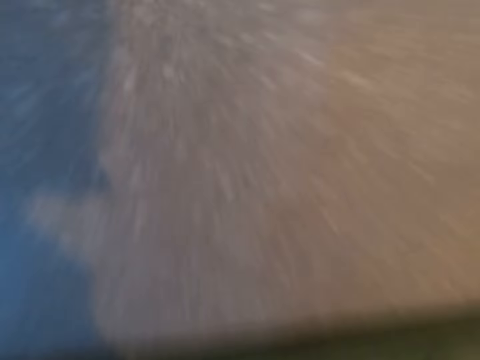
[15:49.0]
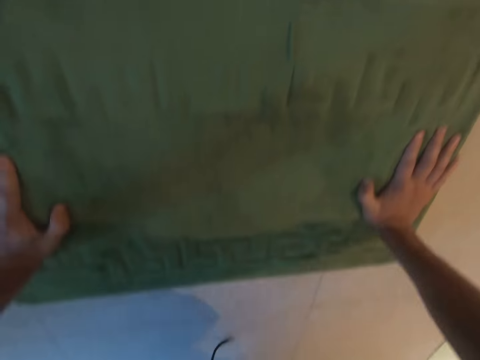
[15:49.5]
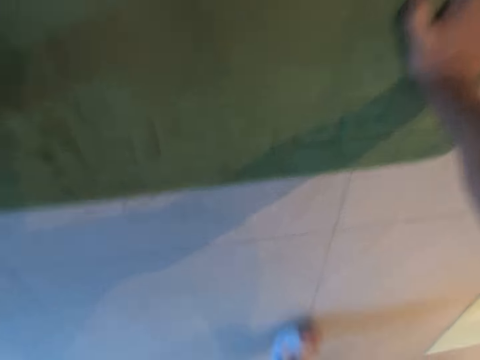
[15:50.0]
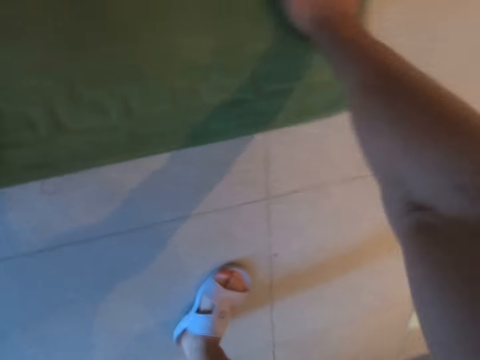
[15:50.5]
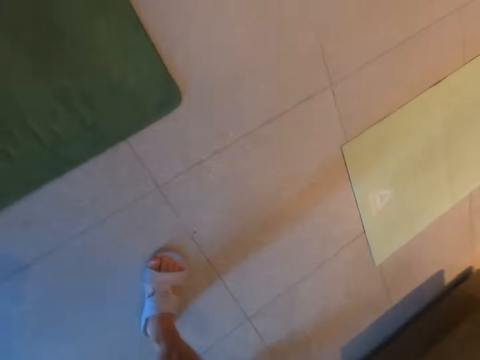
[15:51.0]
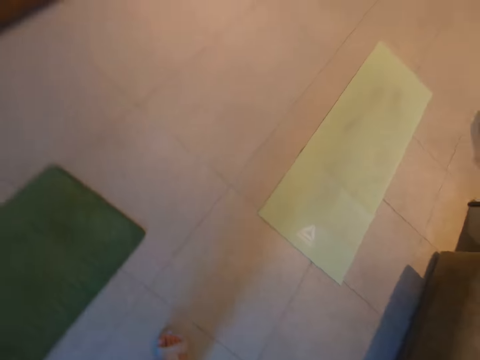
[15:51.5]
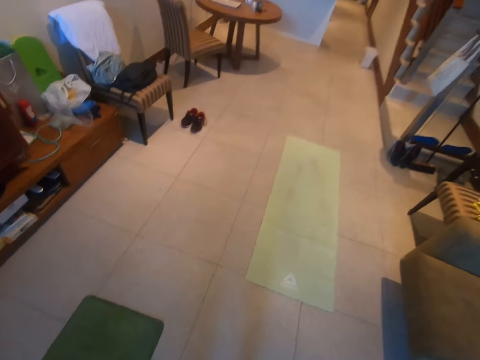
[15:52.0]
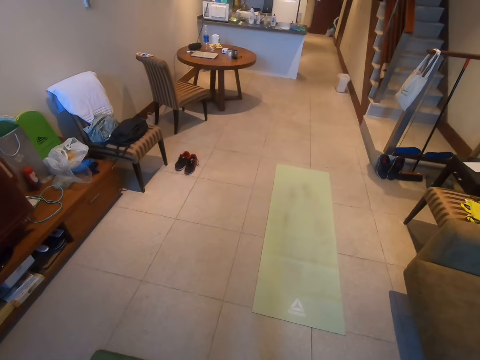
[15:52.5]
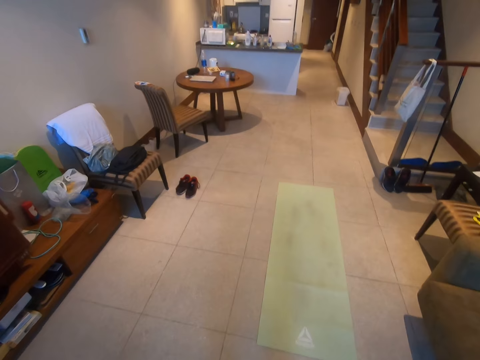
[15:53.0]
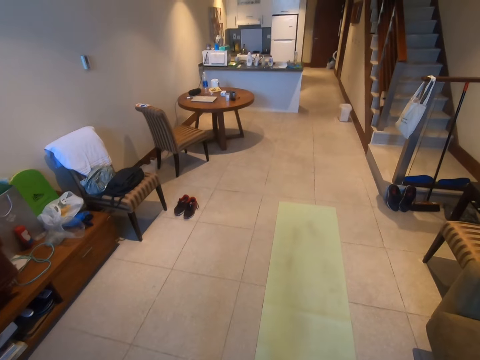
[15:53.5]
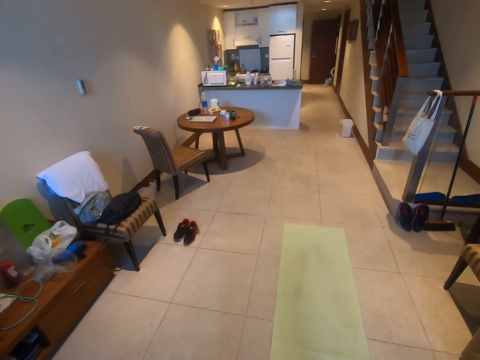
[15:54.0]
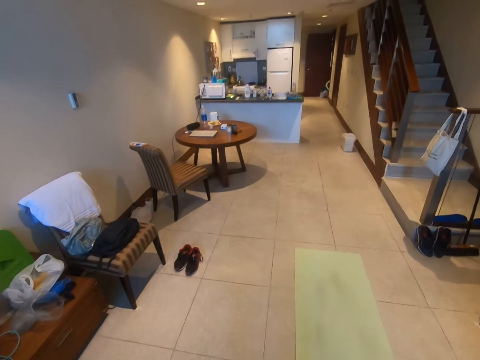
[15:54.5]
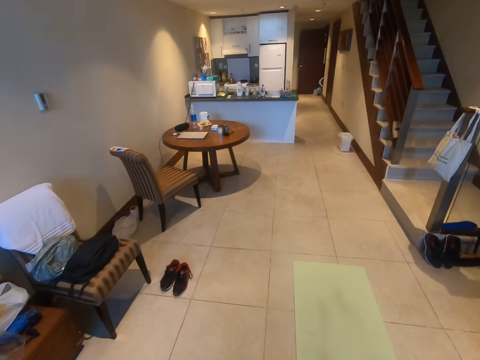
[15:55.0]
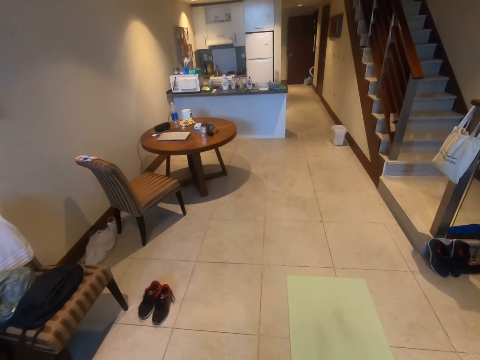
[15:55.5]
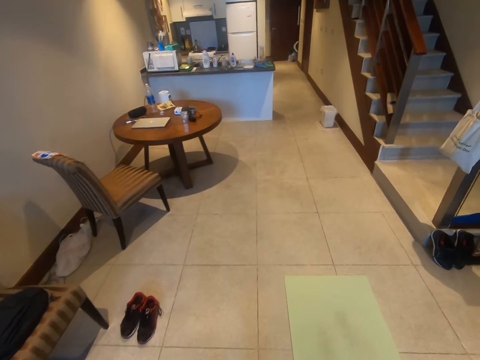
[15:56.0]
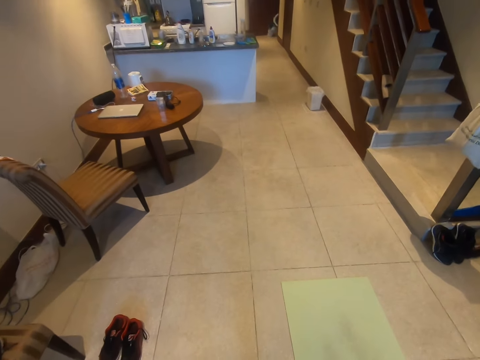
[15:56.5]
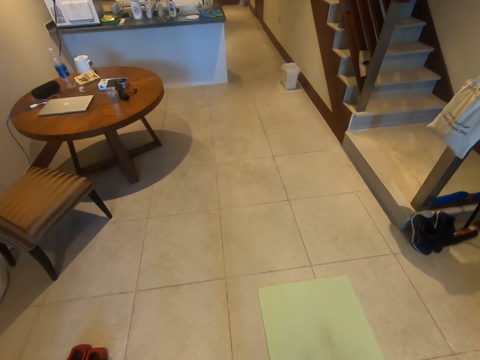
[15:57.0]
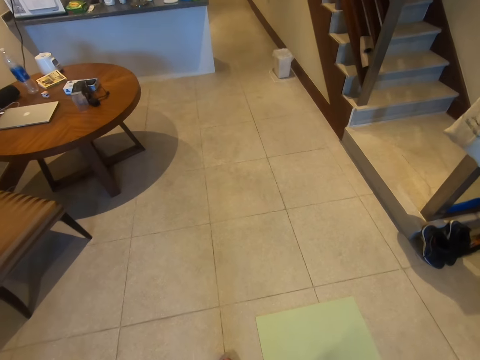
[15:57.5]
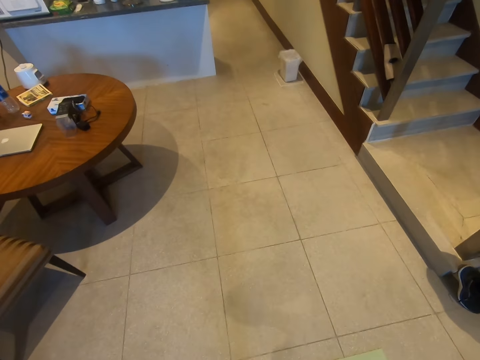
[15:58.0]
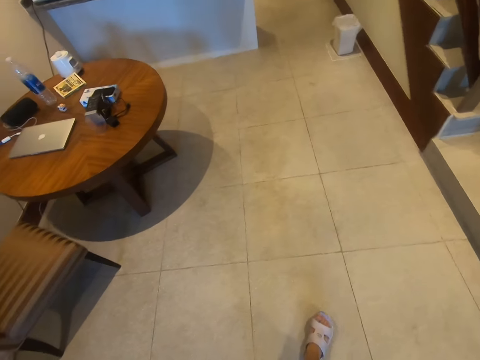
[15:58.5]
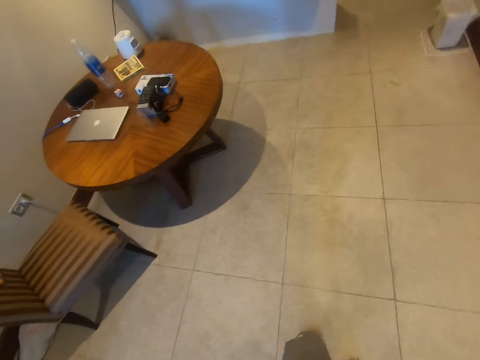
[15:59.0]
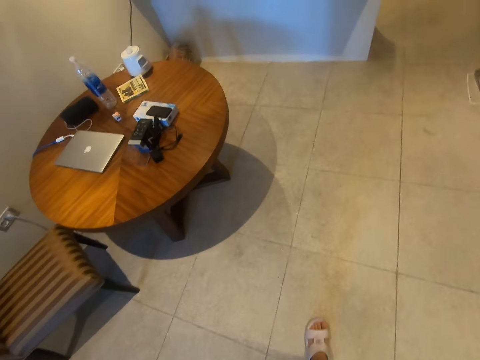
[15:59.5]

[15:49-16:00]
The camera wearer stands up. They walk around the room.

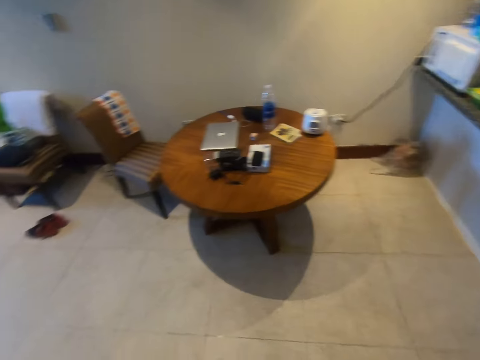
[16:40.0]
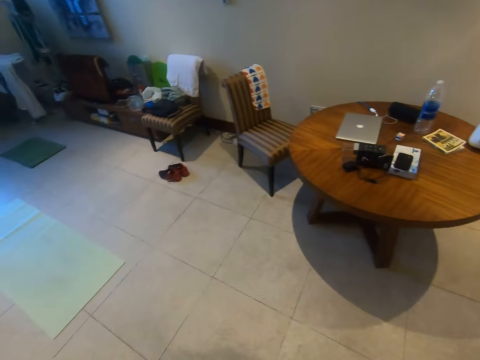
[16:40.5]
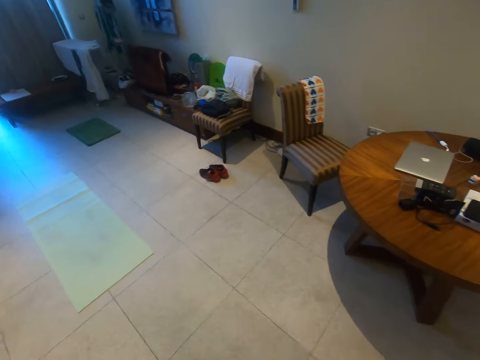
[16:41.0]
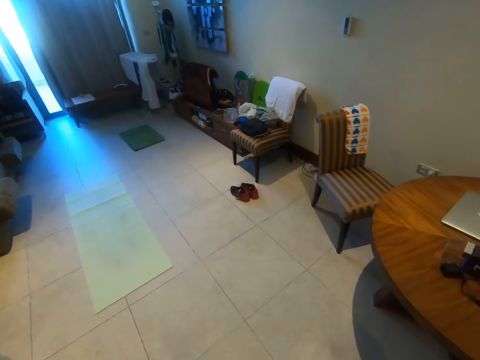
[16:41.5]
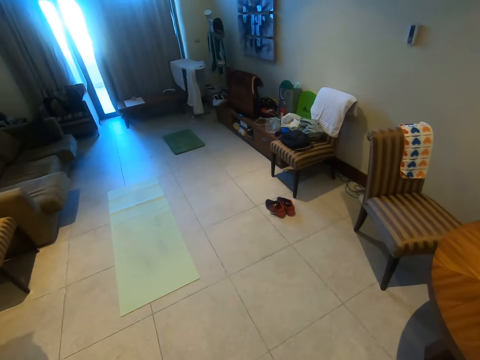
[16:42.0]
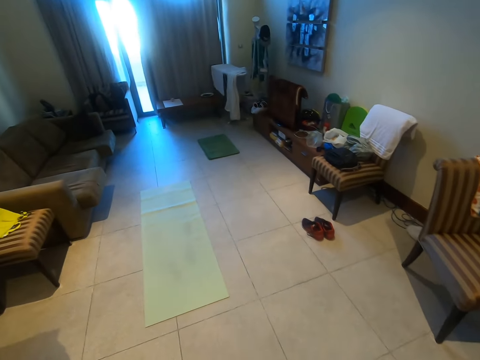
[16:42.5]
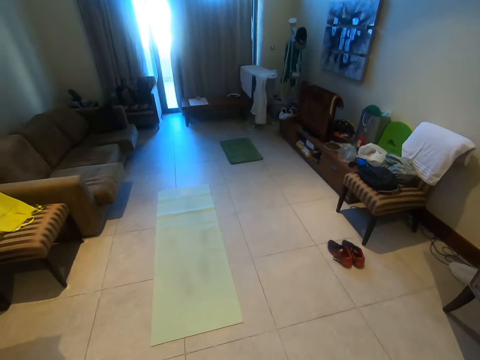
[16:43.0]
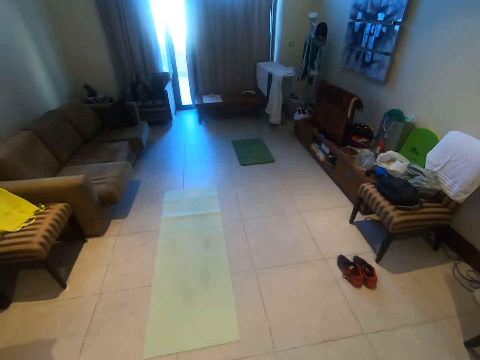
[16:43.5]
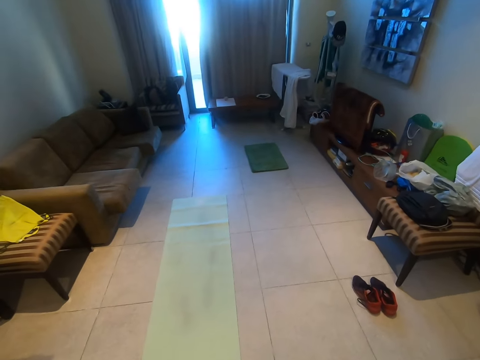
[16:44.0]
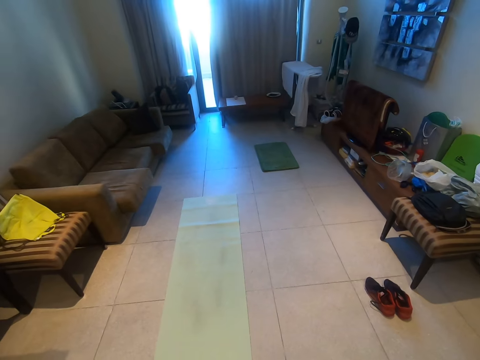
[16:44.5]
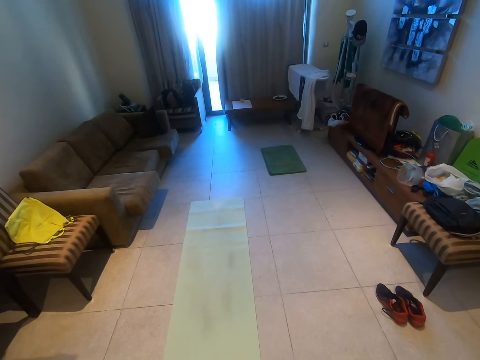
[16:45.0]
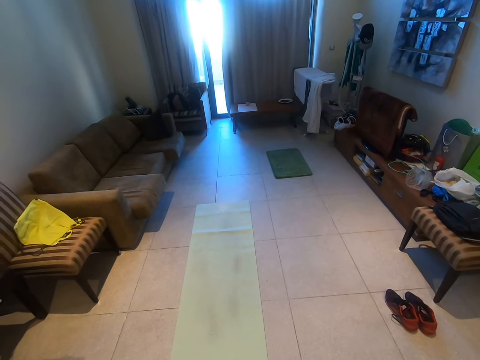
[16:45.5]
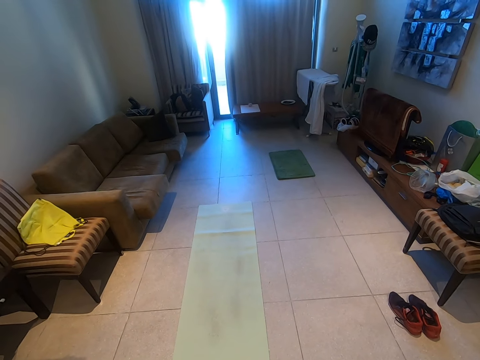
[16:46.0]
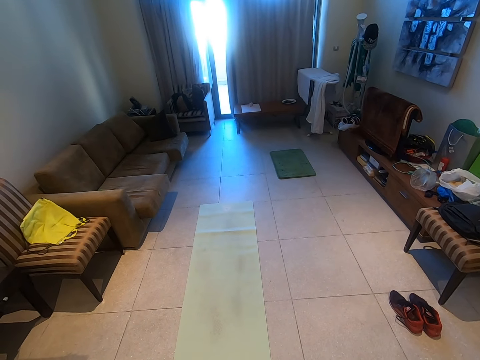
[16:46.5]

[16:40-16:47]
The camera wearer walks around the room.

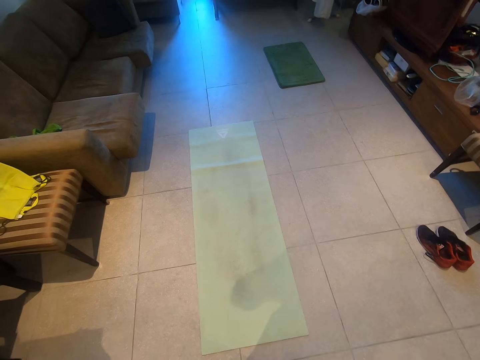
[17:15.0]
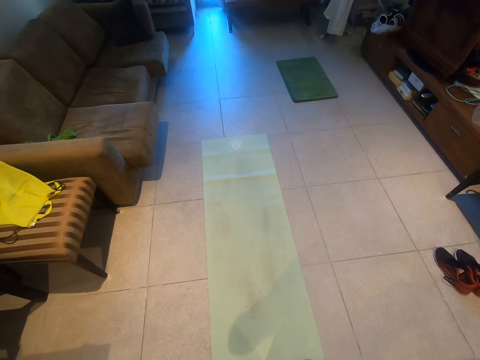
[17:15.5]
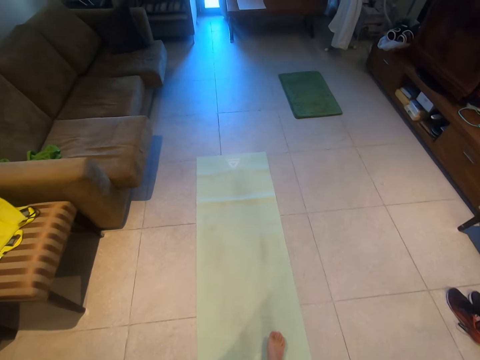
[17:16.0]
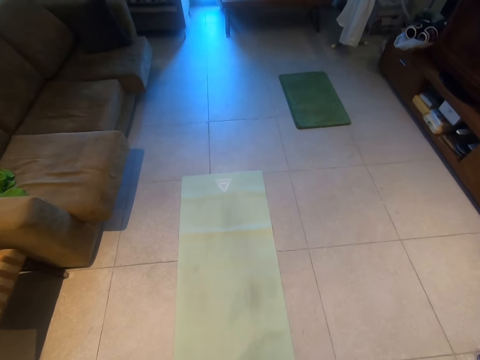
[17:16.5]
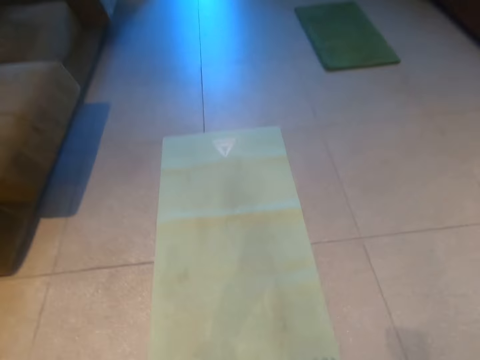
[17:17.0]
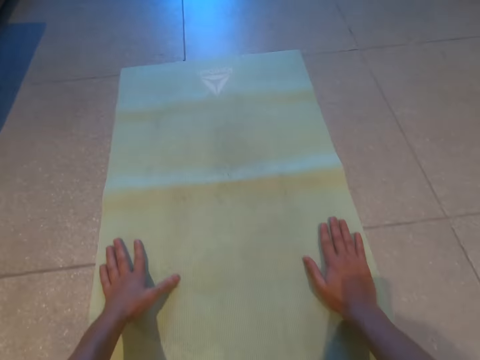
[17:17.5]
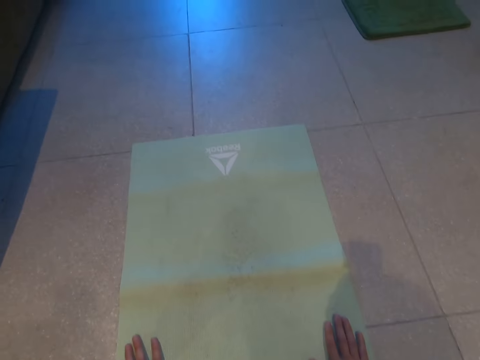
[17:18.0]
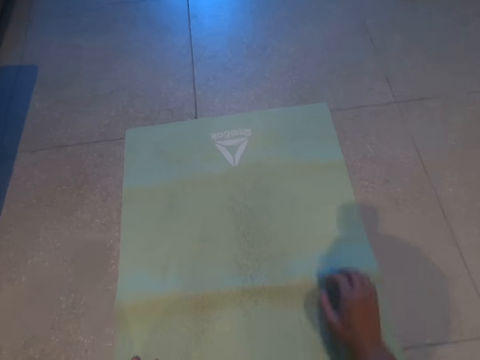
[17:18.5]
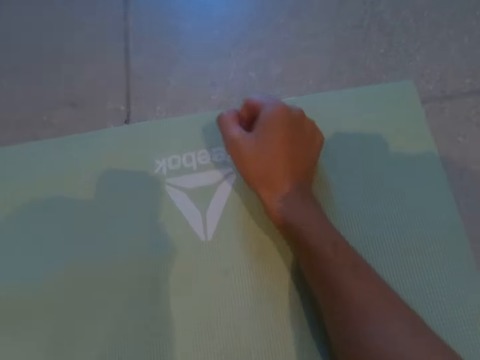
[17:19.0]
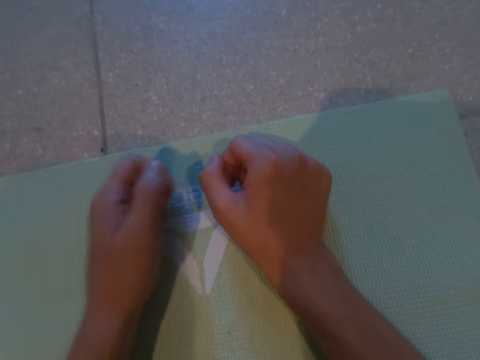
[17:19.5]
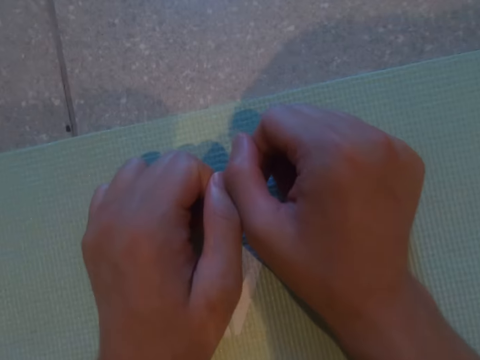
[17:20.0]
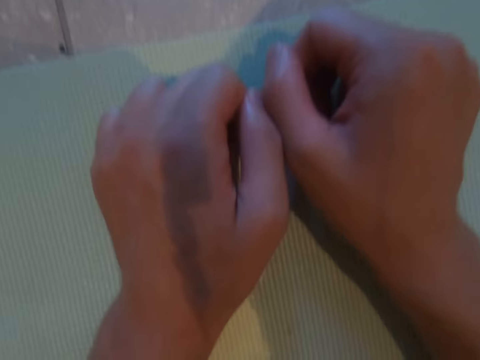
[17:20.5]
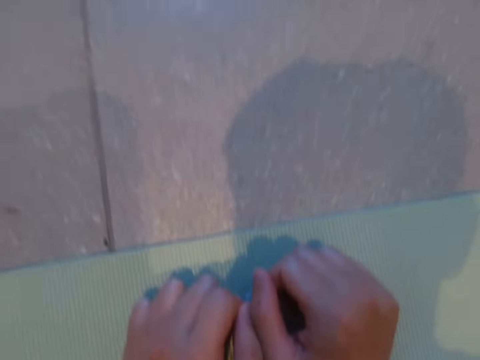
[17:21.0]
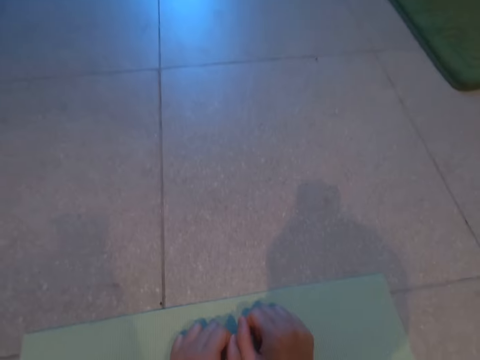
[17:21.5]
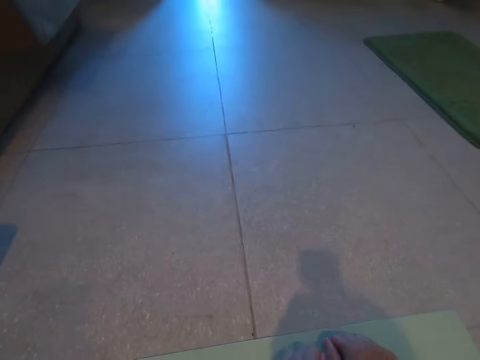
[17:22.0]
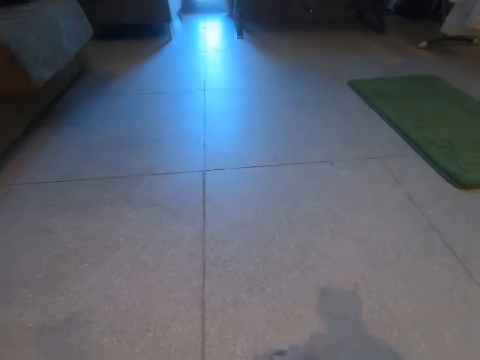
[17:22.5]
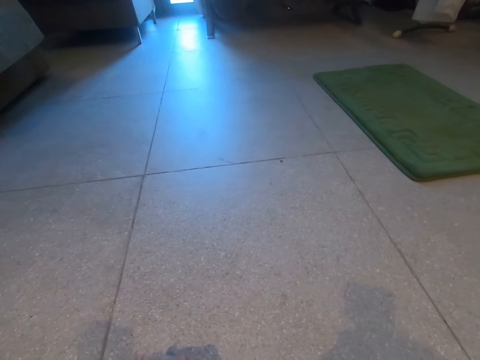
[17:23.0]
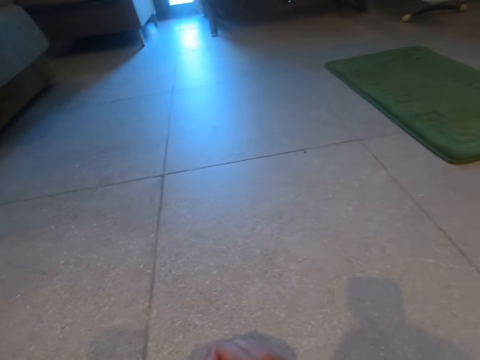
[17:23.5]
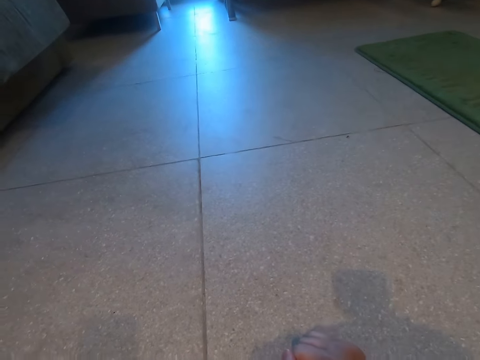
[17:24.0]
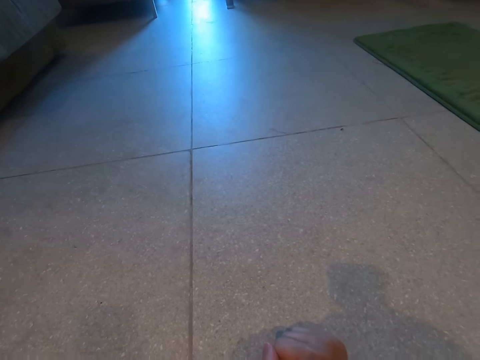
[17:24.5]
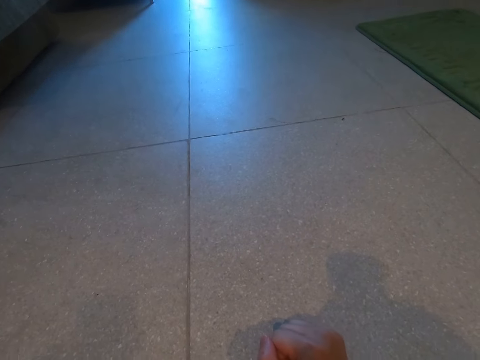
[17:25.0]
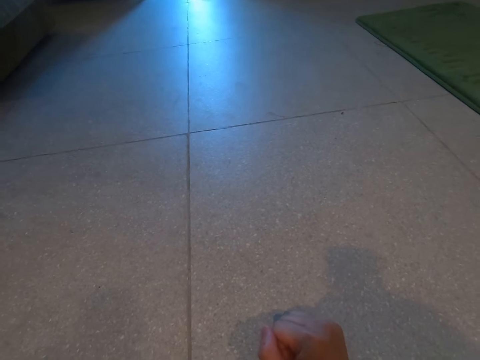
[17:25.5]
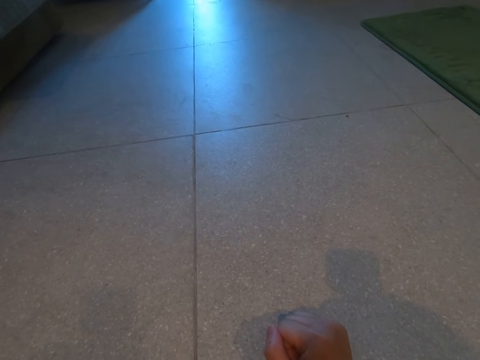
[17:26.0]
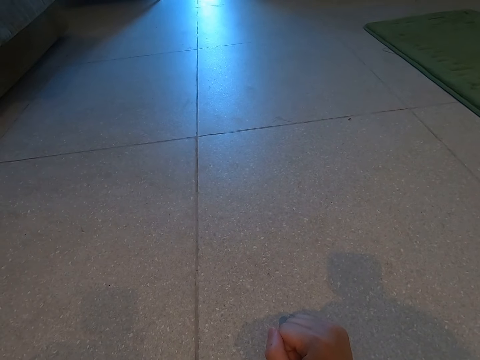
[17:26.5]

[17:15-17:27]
The camera wearer lies on the mat. They put hands on the mat. They put elbows on the mat.
